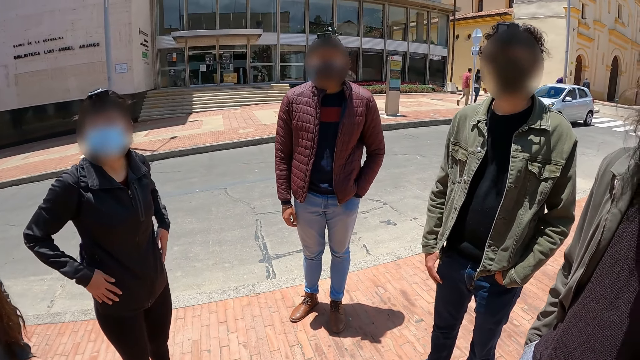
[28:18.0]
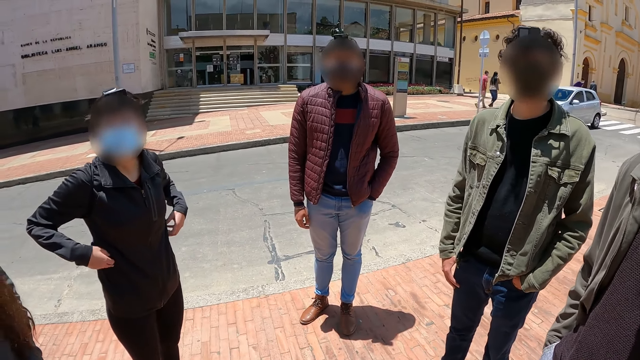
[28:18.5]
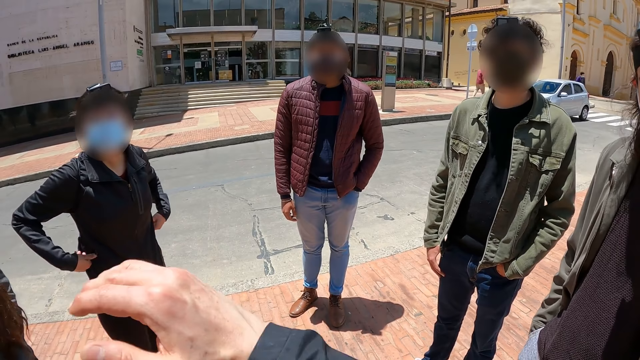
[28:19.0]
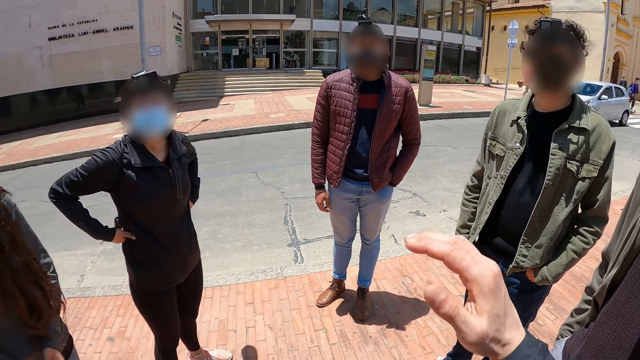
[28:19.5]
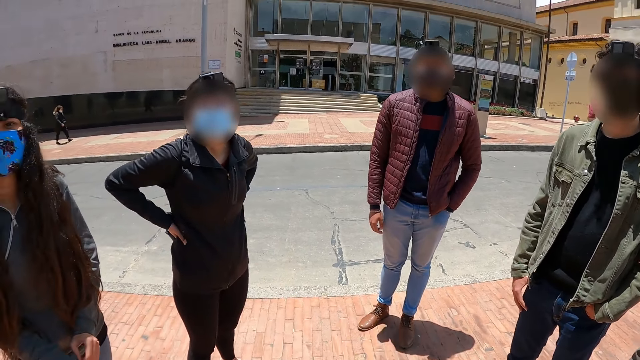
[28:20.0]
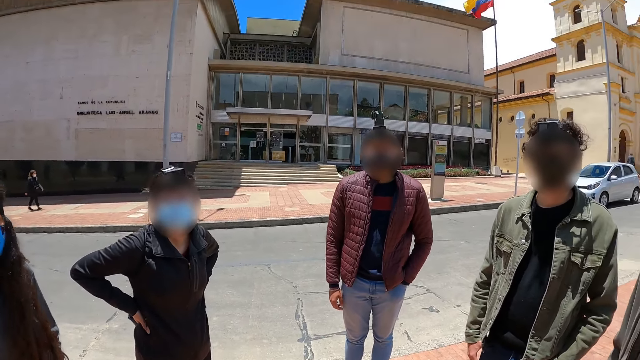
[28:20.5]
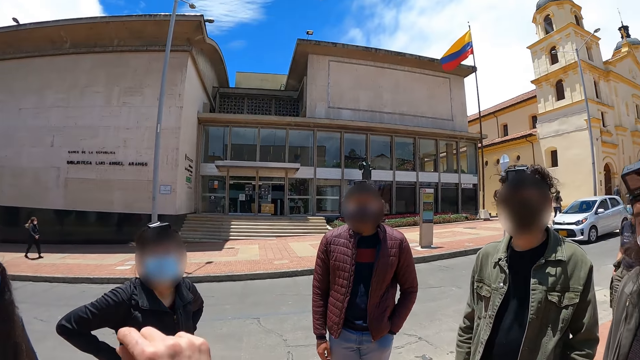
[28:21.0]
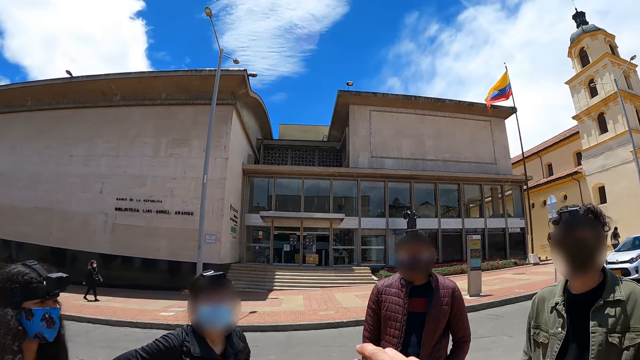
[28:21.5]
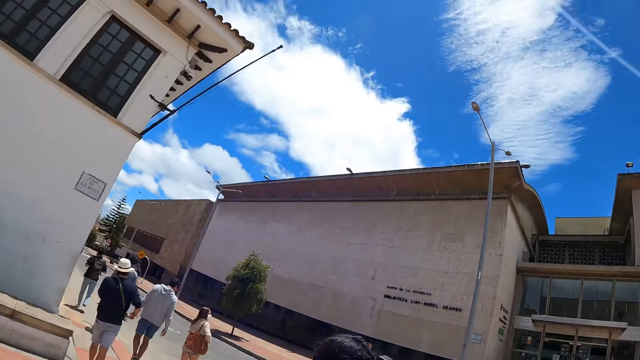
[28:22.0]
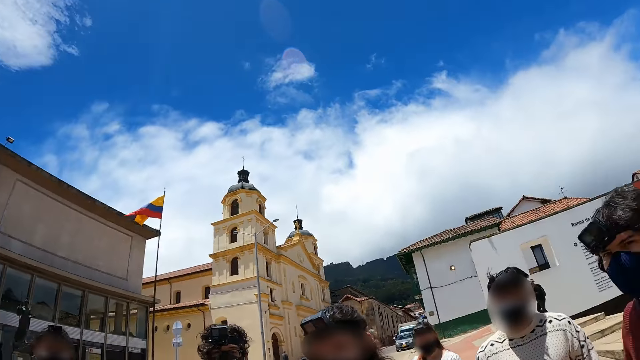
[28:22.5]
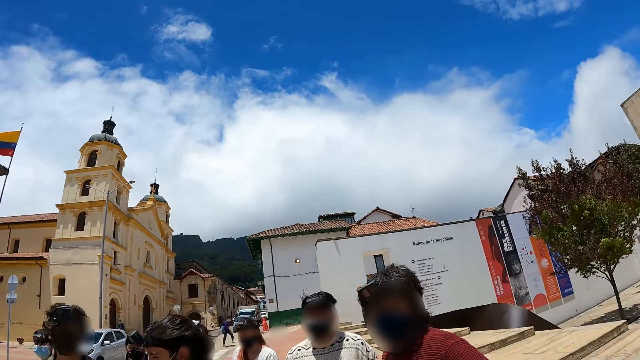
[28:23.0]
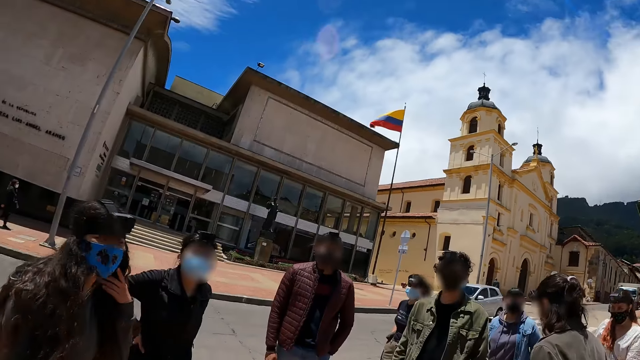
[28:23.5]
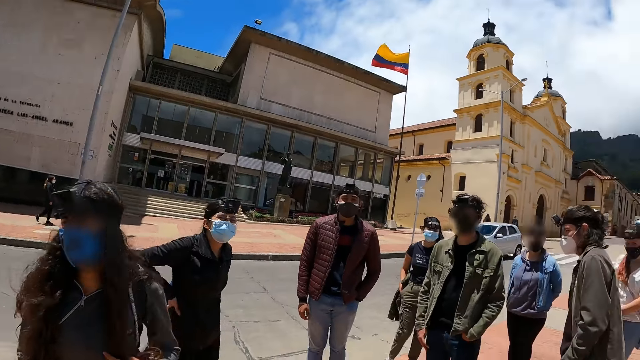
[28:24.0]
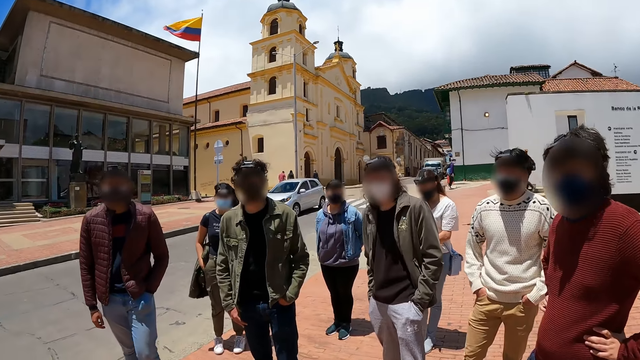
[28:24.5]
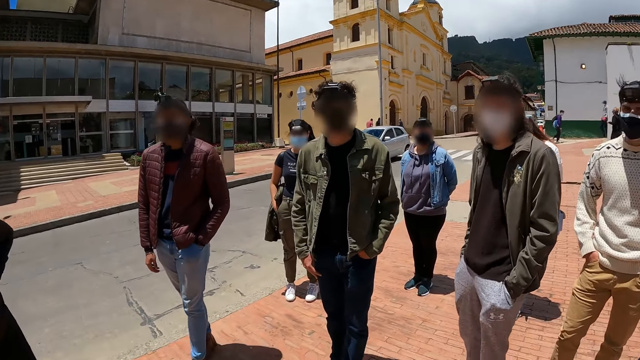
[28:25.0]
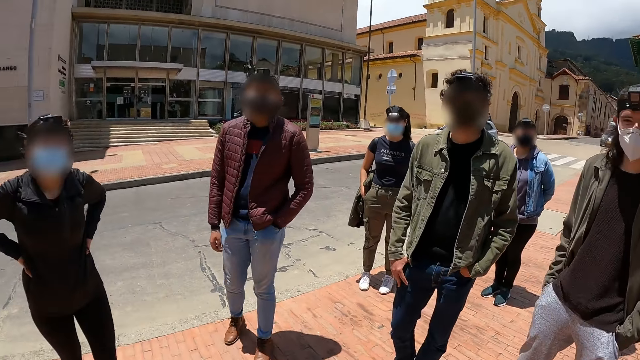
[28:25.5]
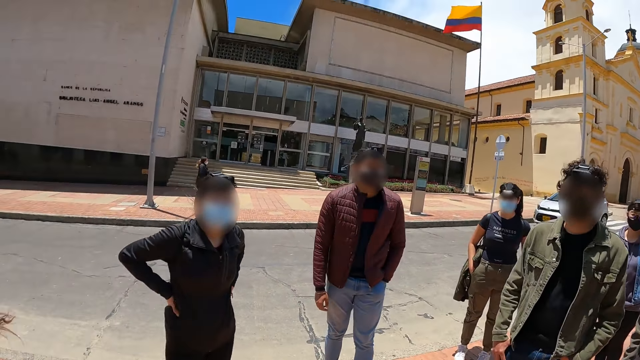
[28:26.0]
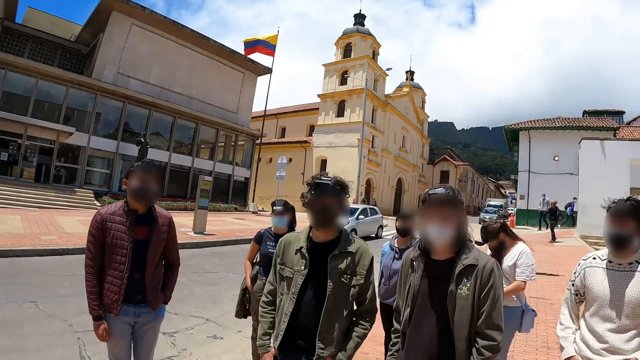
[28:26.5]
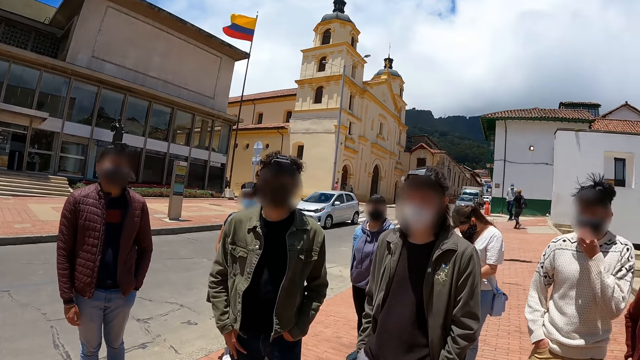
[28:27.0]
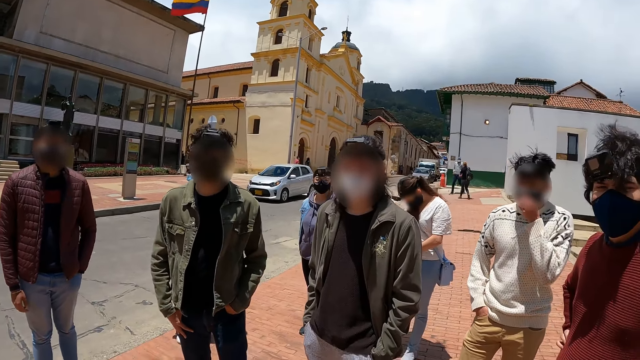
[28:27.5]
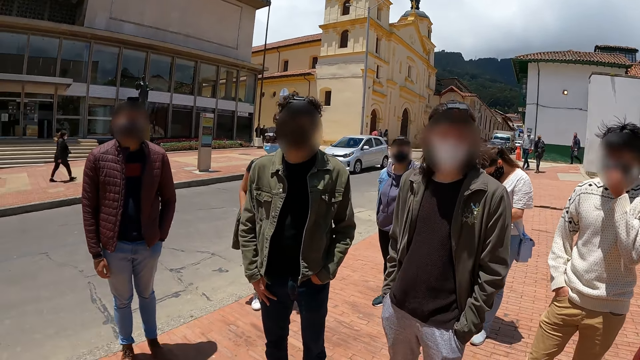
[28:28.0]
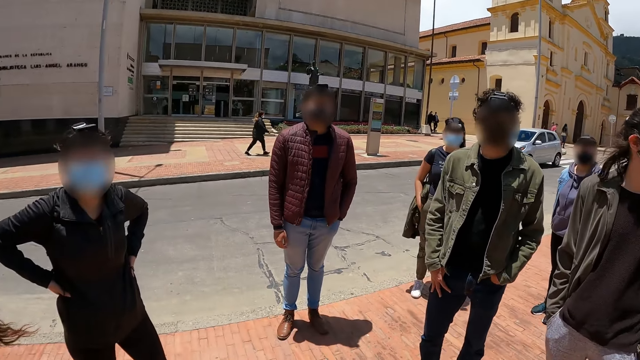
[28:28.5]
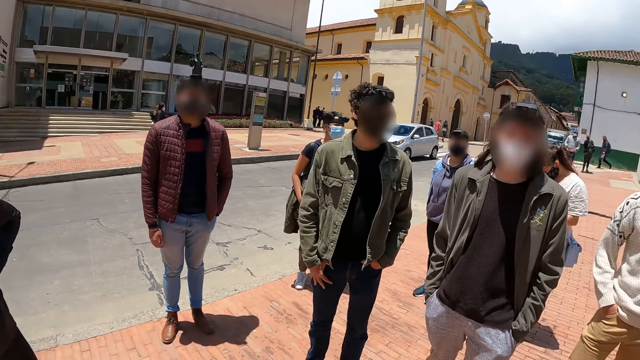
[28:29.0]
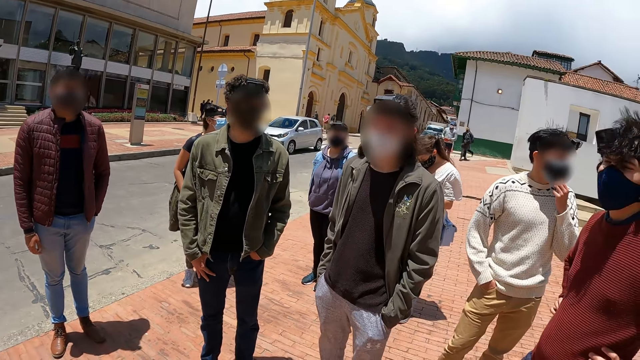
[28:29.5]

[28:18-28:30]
The camera wearer talks to the group.

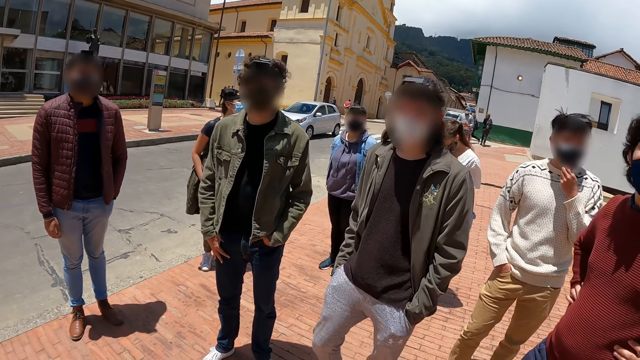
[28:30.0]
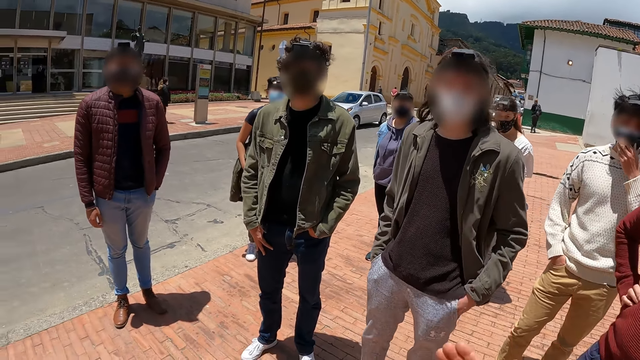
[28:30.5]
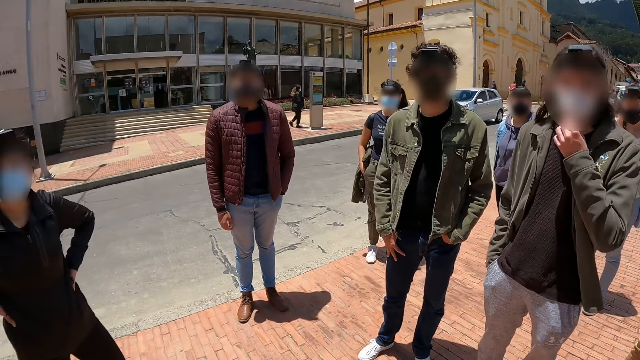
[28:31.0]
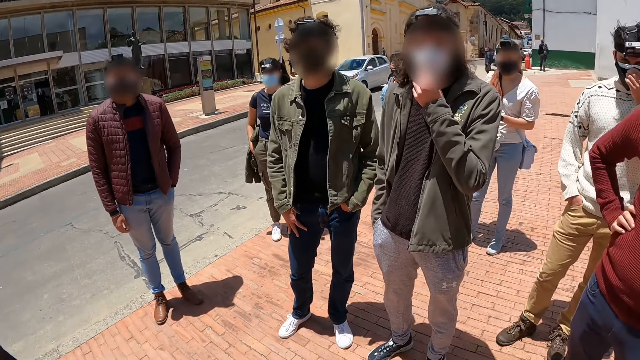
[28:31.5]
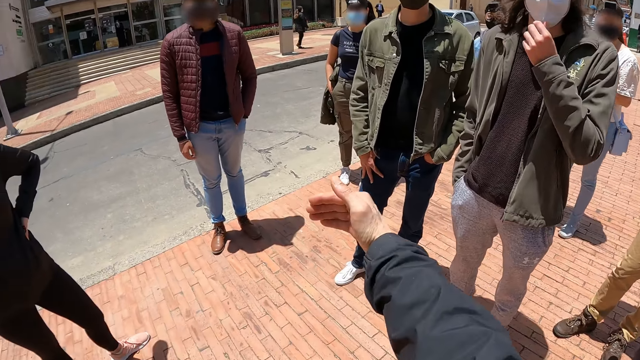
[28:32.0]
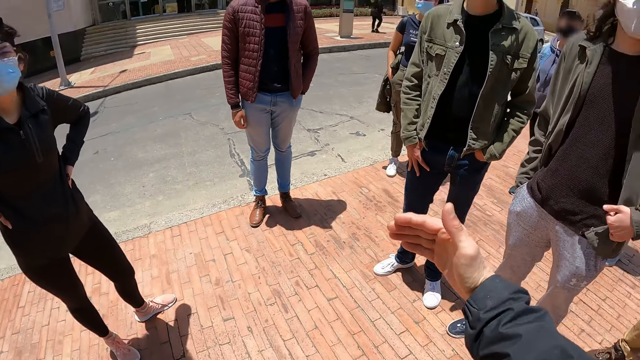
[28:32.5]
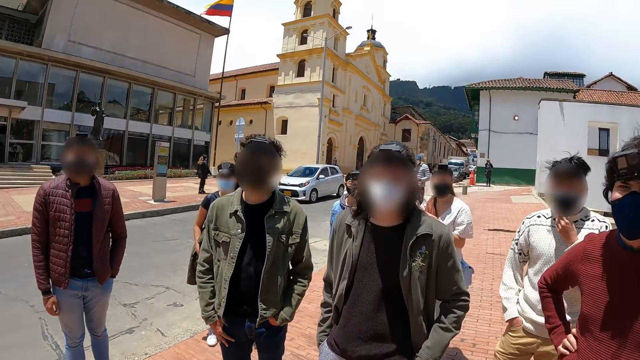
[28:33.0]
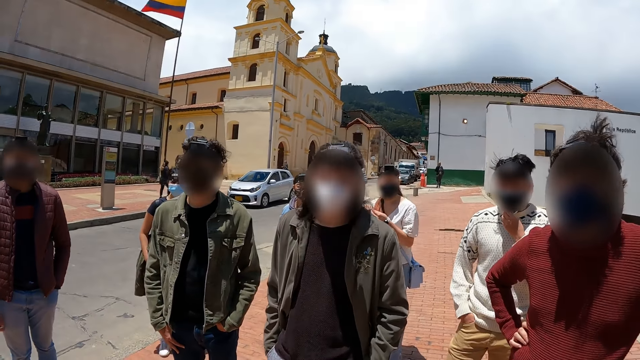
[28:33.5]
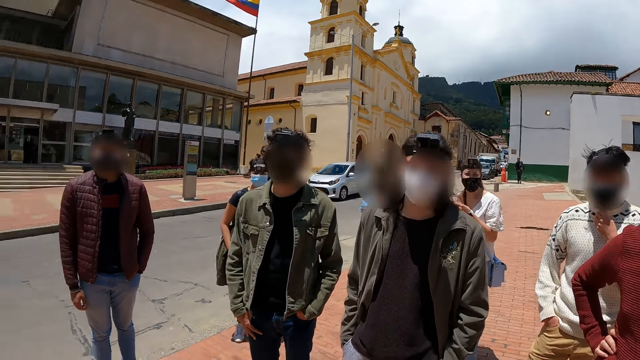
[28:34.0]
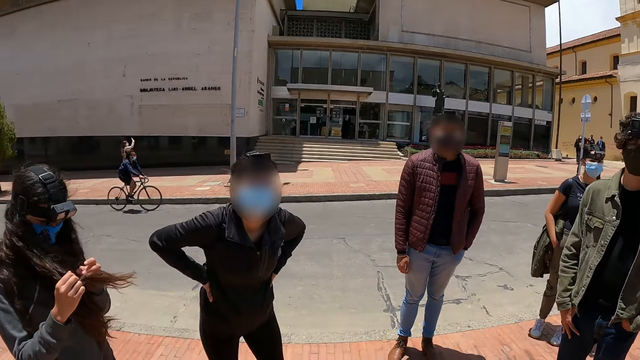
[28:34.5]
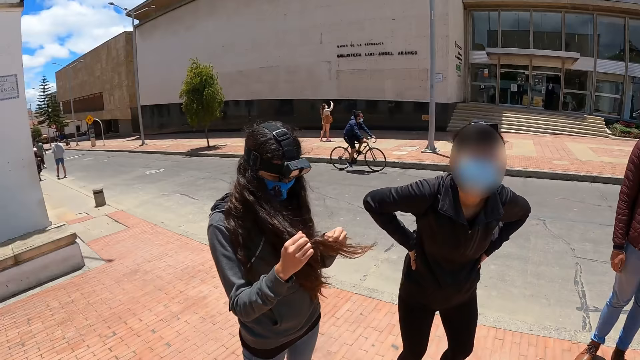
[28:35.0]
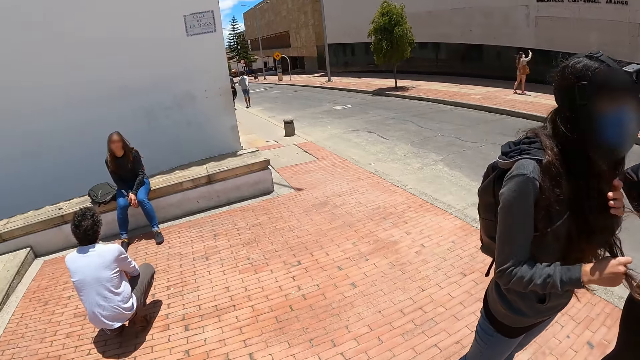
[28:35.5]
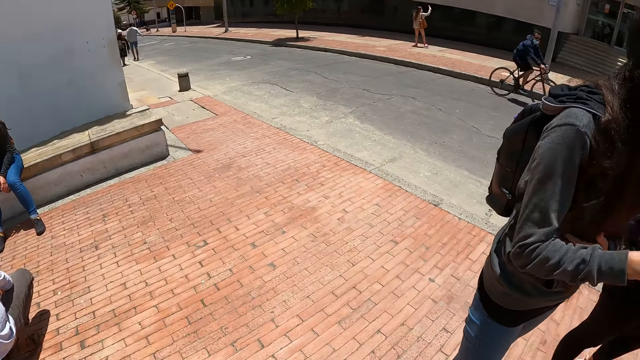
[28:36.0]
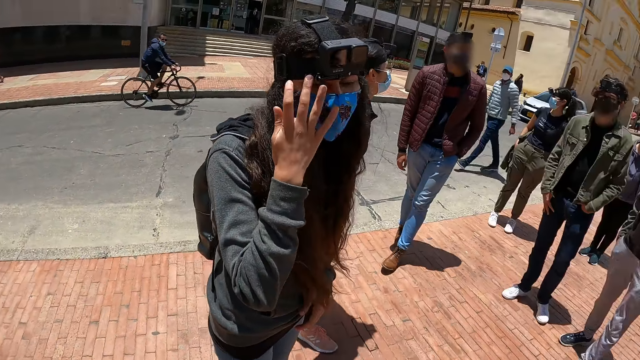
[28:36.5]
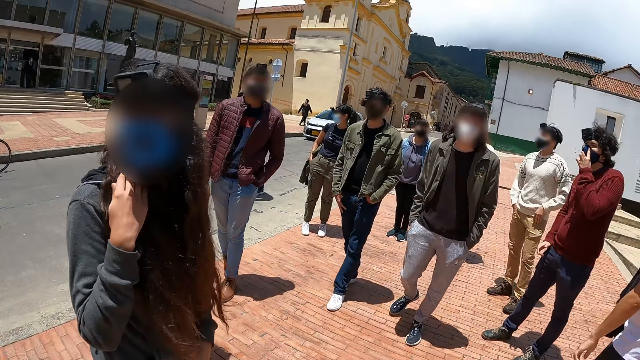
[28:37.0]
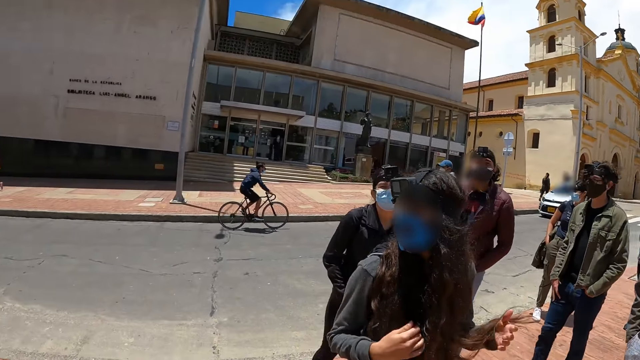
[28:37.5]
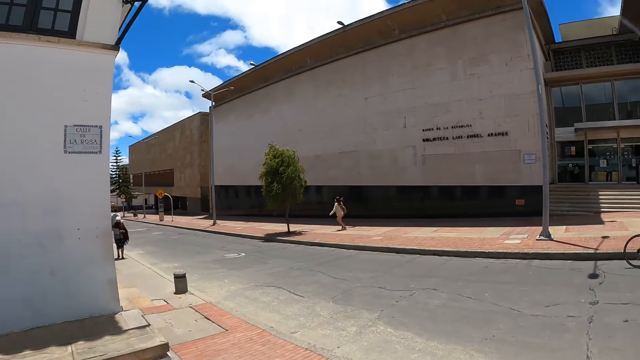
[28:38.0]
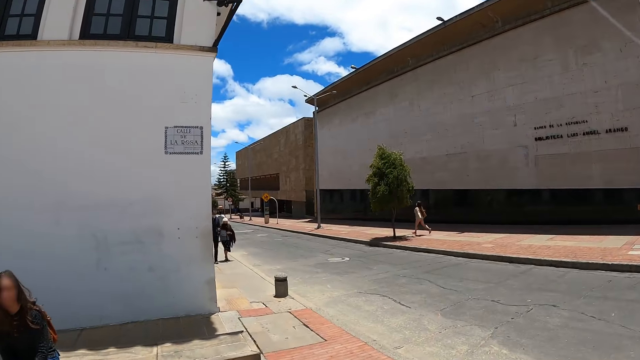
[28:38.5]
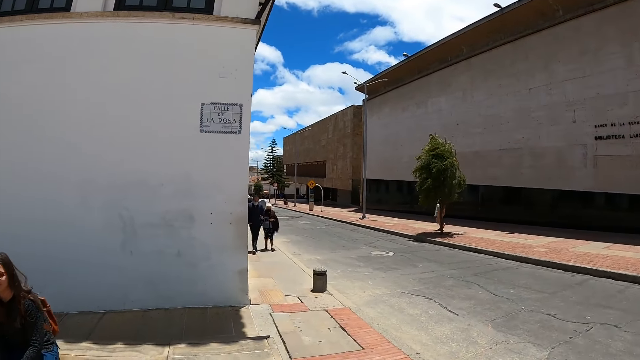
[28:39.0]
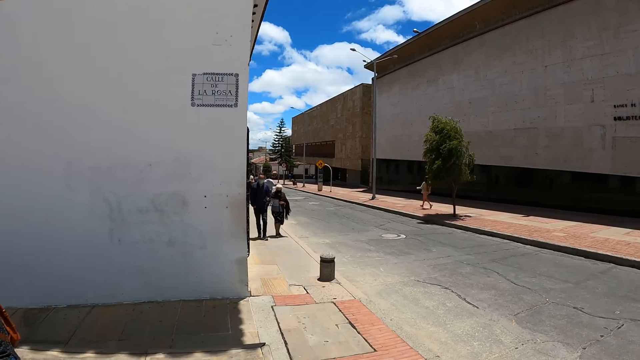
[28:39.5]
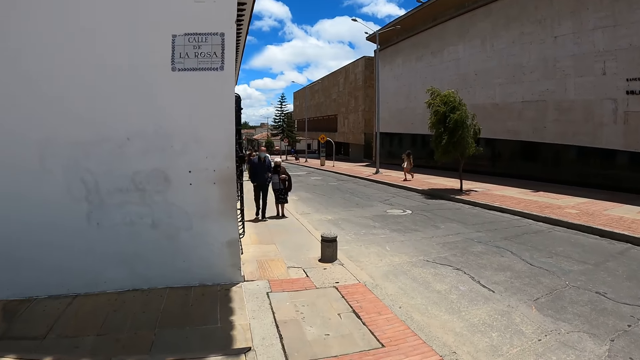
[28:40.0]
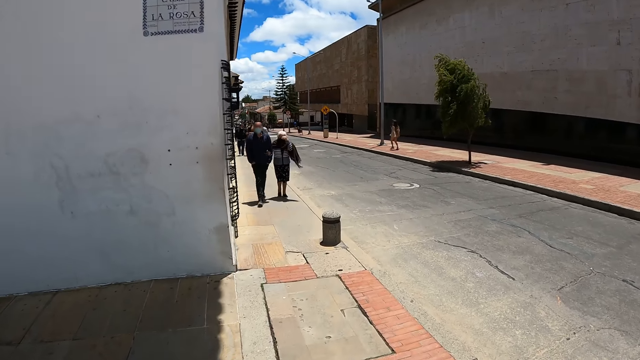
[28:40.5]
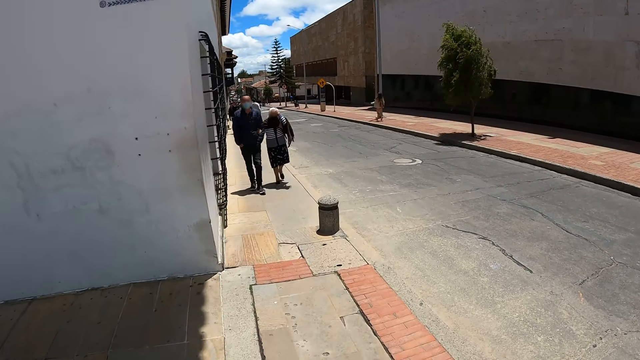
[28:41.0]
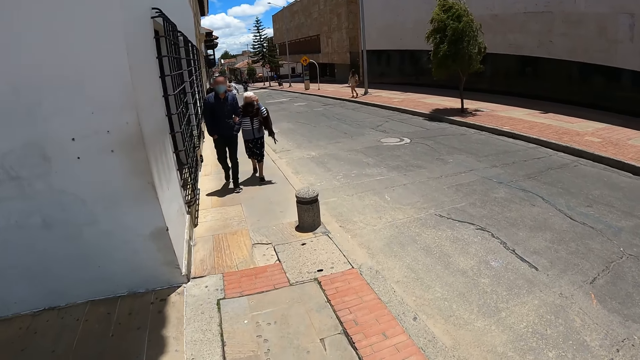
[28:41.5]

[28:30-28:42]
A lady talks with the camera wearer. The camera wearer walks on the pavement.
